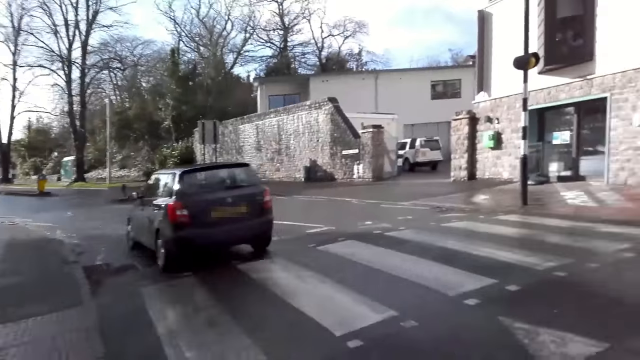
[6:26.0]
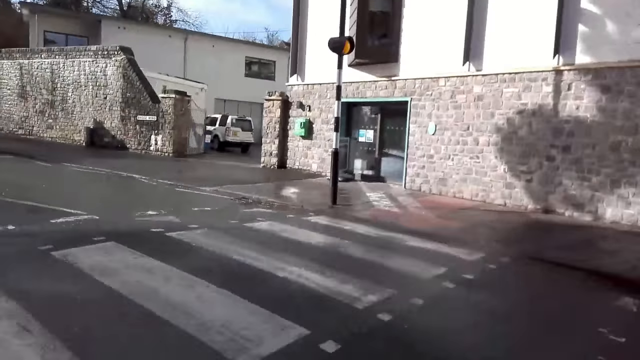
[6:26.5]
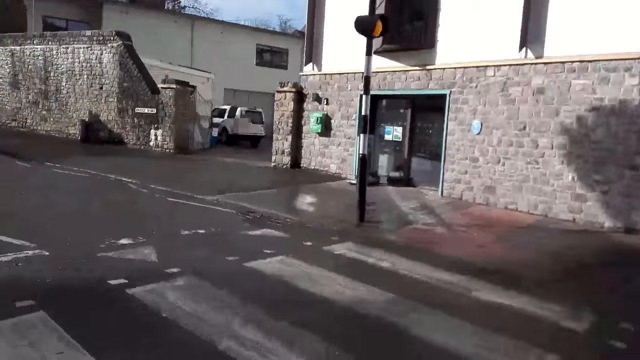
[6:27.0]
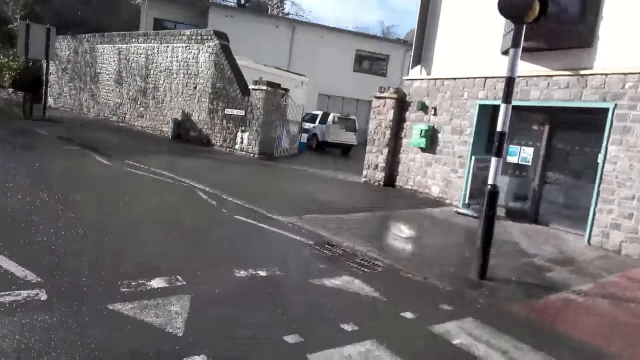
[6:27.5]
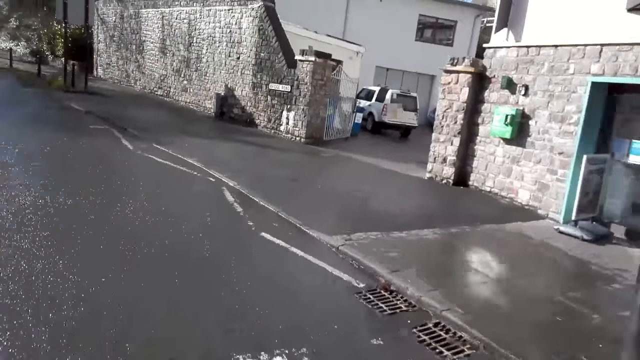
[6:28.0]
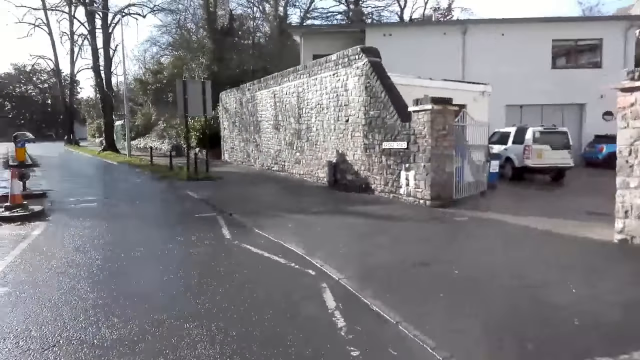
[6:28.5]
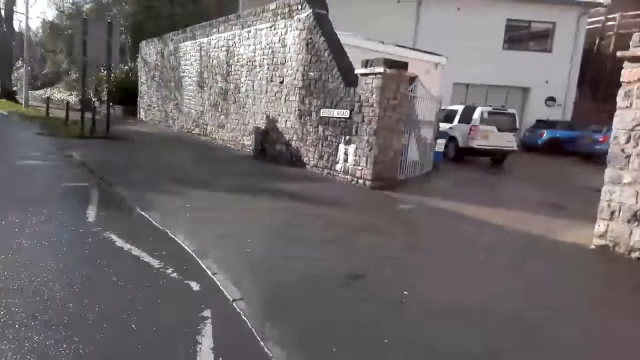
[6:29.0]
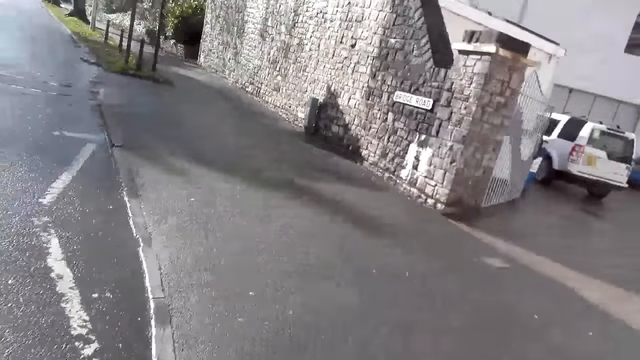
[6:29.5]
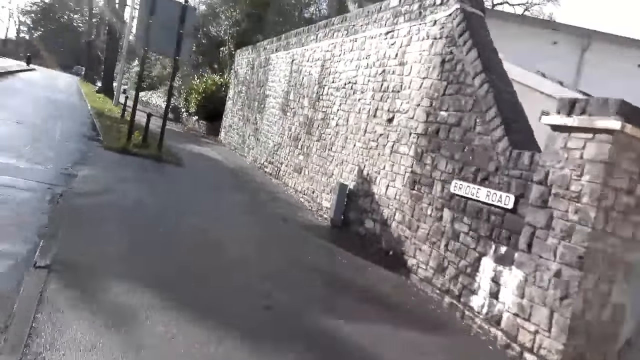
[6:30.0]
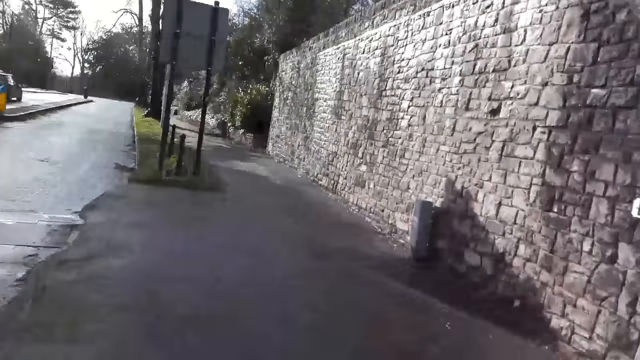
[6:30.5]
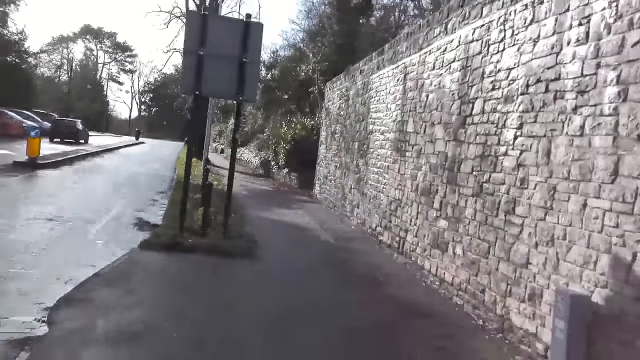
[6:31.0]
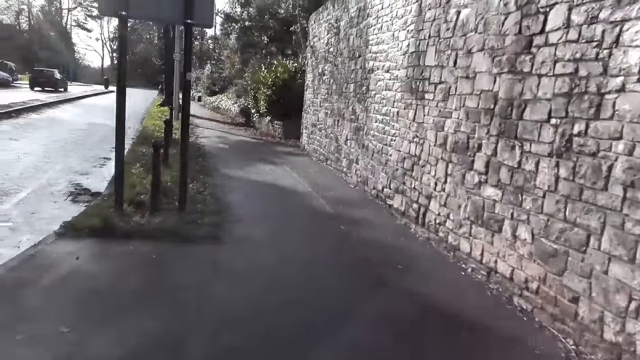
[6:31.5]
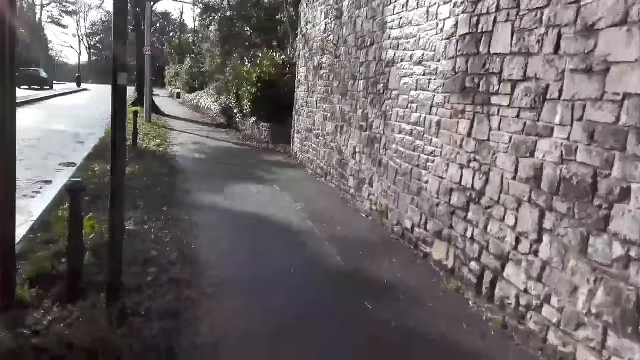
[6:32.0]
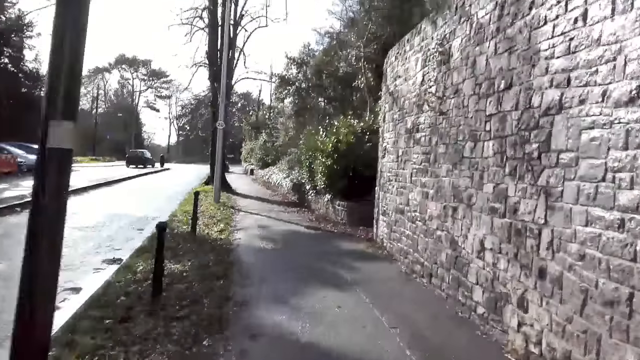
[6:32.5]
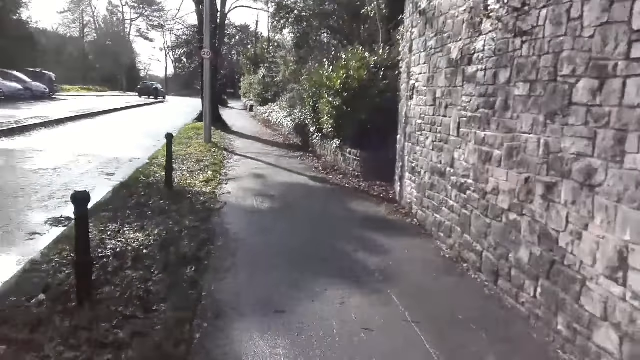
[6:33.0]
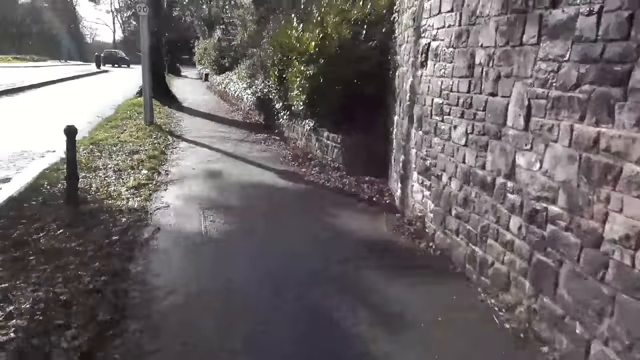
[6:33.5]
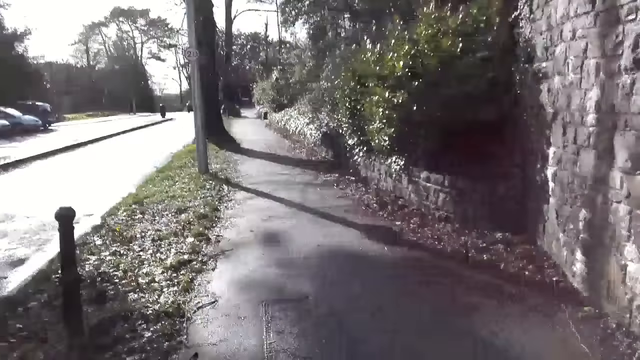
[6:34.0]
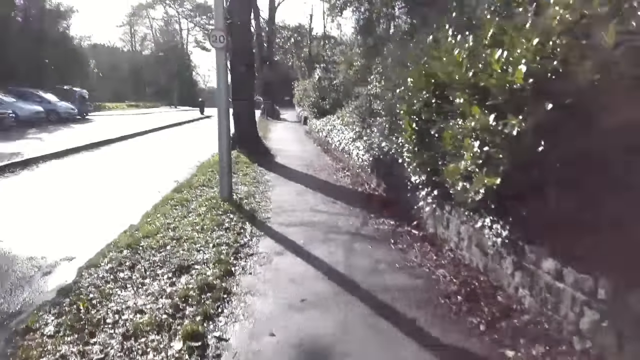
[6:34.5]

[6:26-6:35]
The camera wearer crosses a road. They jog down the road.

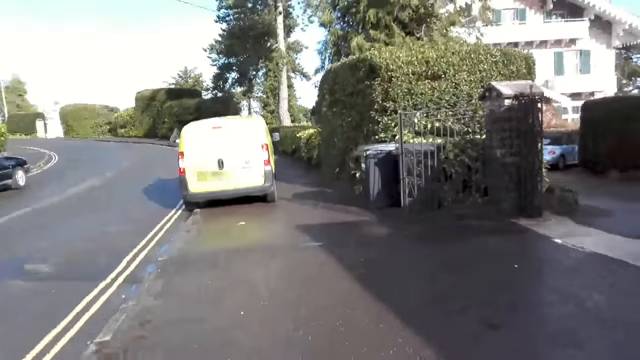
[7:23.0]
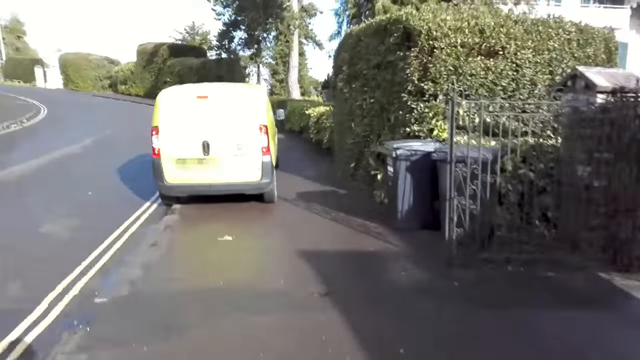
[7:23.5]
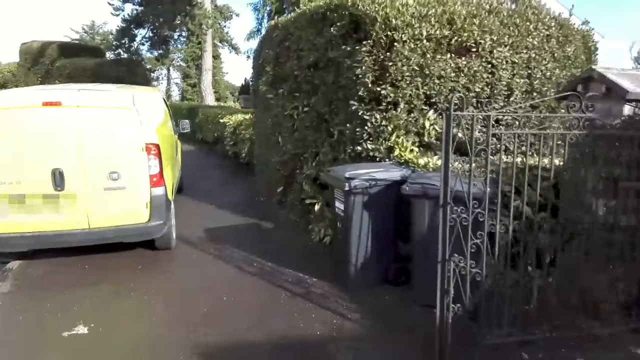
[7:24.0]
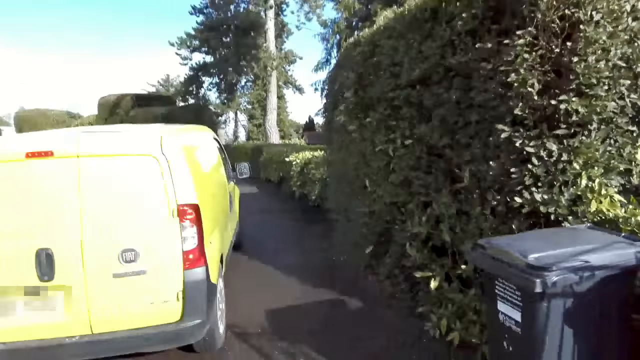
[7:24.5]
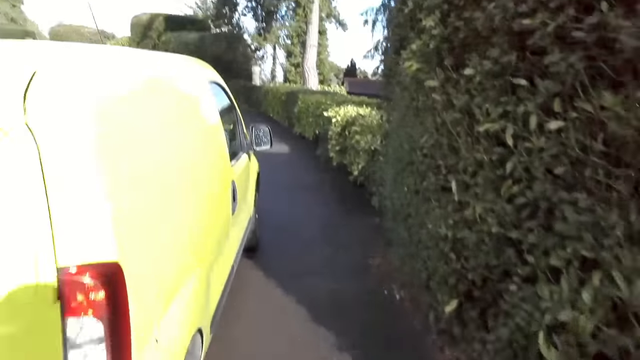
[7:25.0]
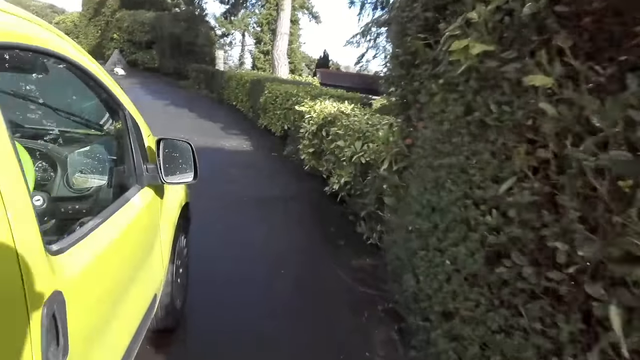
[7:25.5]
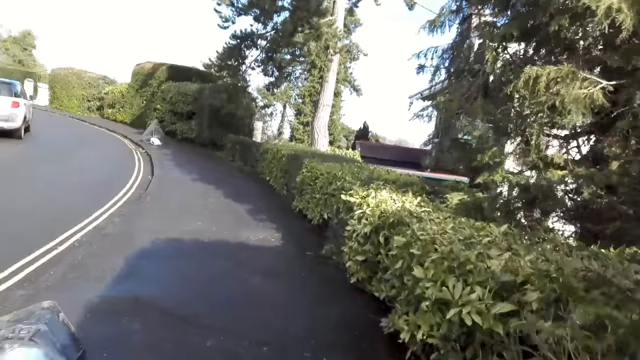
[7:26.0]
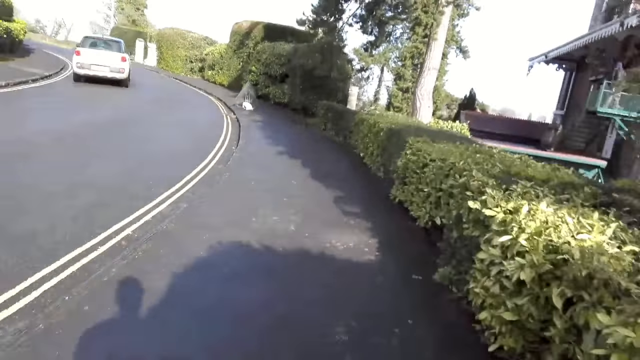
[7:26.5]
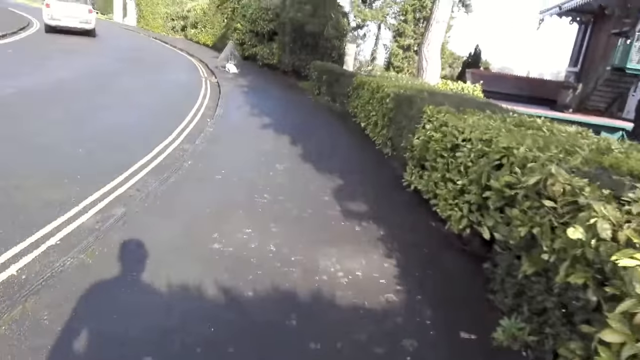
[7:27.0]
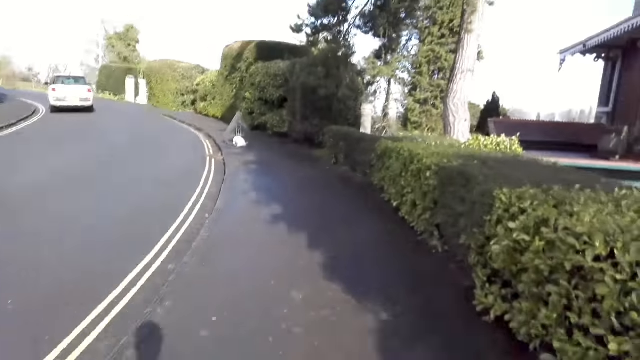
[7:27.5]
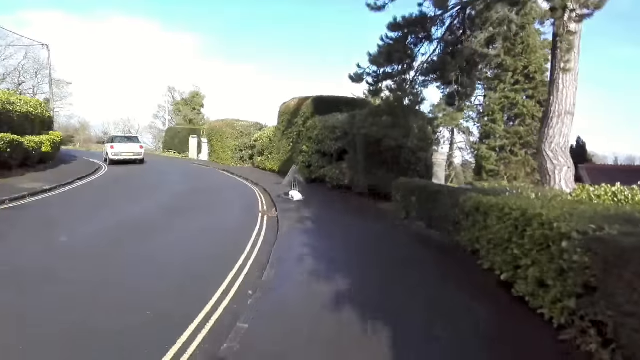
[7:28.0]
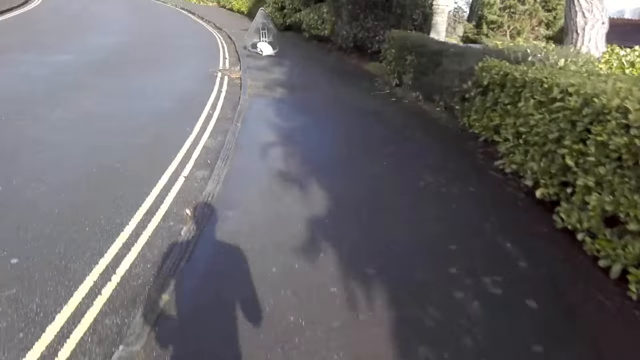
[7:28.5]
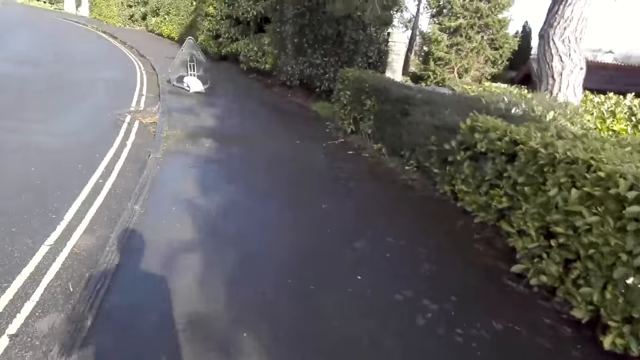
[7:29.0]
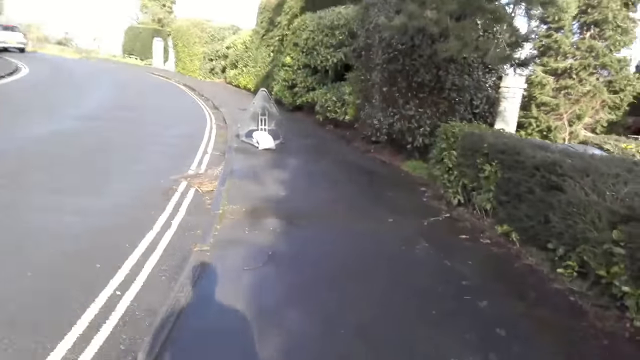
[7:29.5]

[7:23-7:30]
A white car drives past the camera wearer.

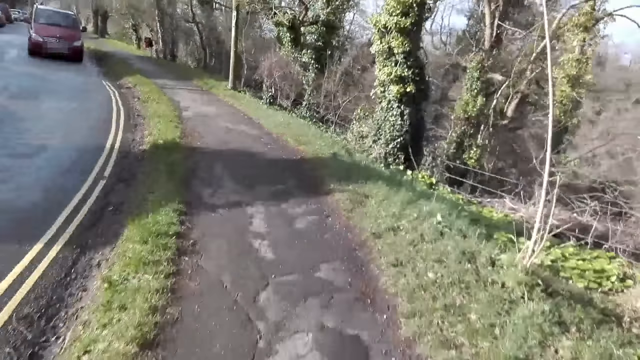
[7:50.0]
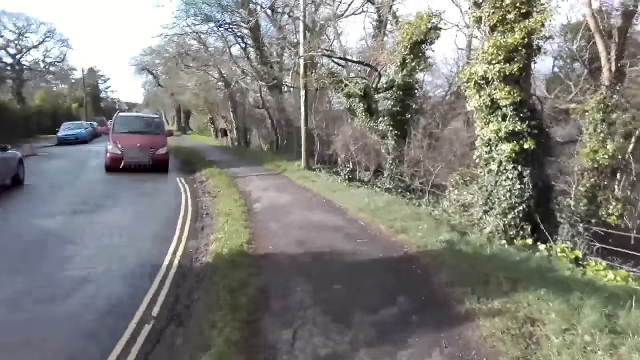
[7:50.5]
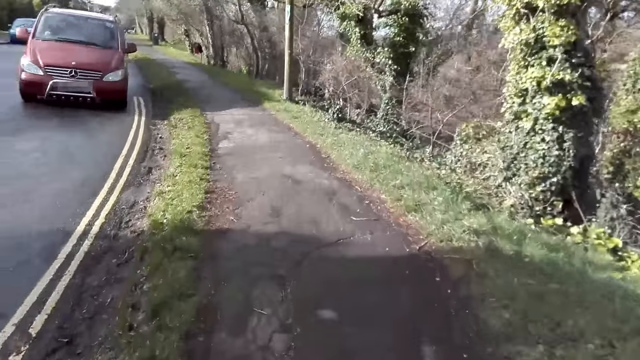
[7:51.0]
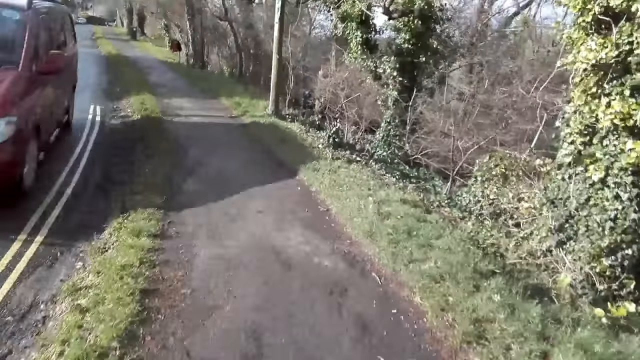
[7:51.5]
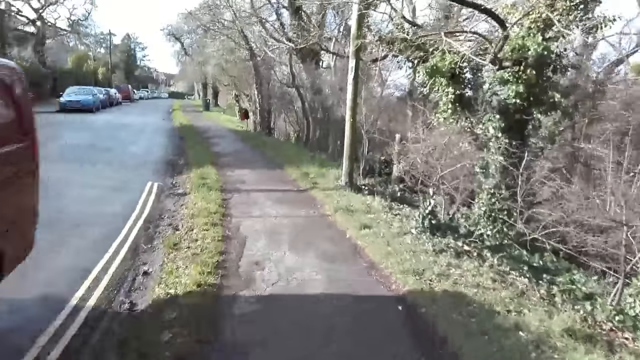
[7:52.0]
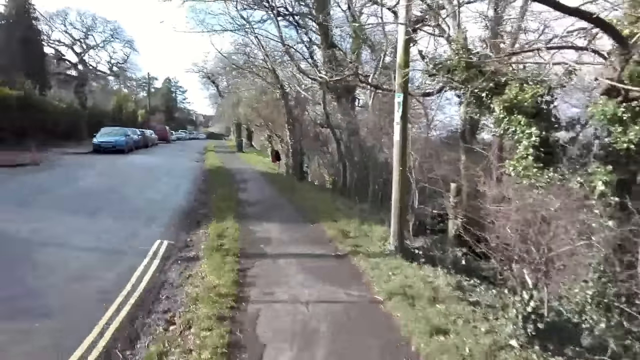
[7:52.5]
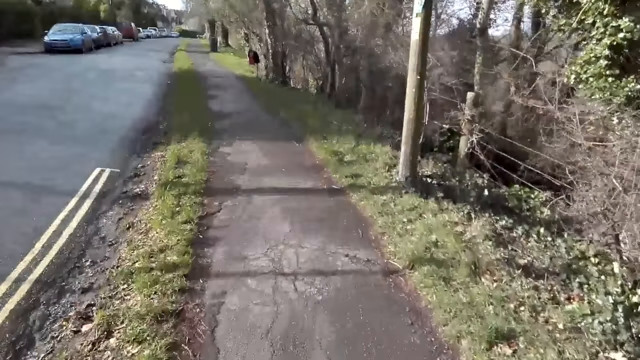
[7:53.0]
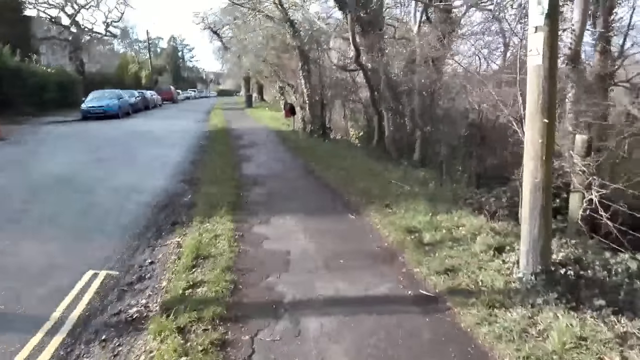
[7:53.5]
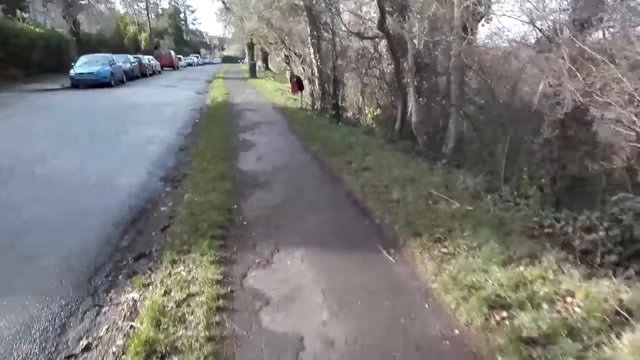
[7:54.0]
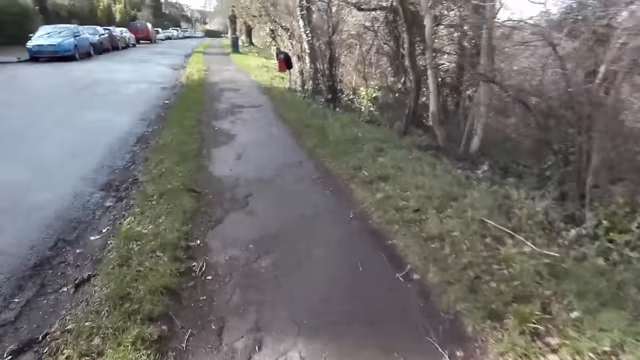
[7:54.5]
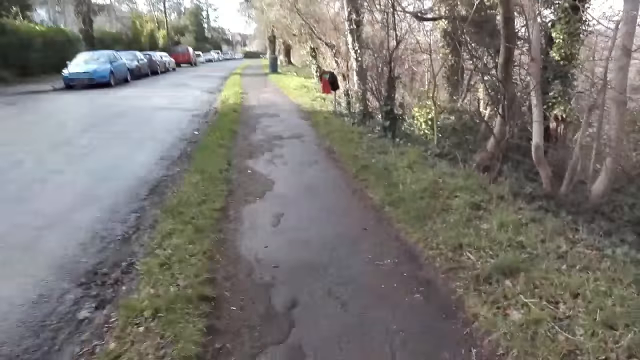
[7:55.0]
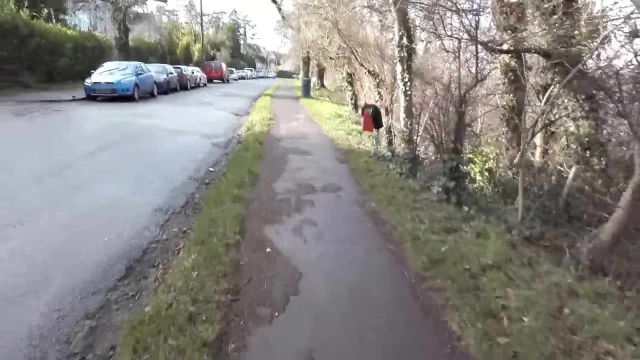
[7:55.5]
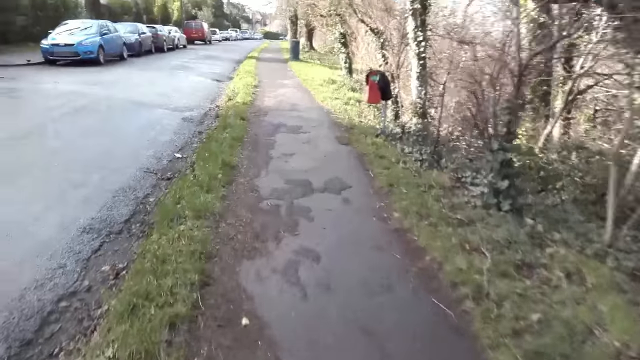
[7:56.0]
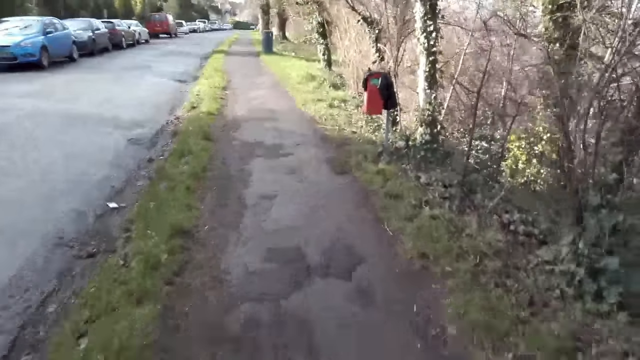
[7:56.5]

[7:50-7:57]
A wine car drives past the camera wearer.
